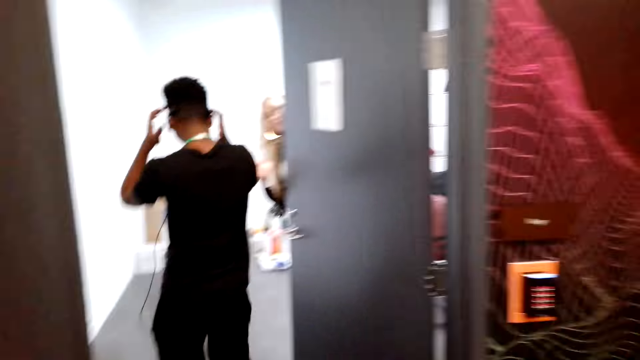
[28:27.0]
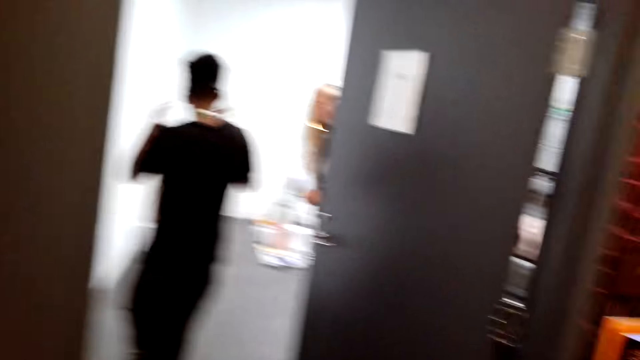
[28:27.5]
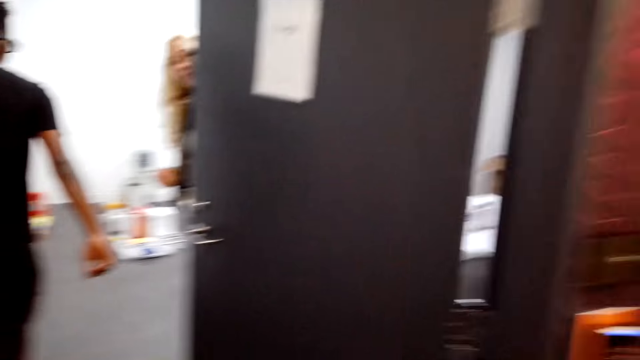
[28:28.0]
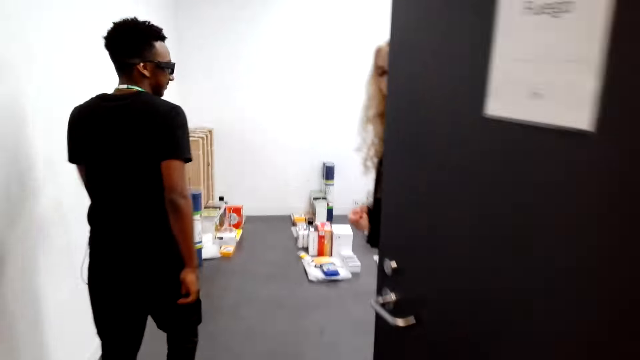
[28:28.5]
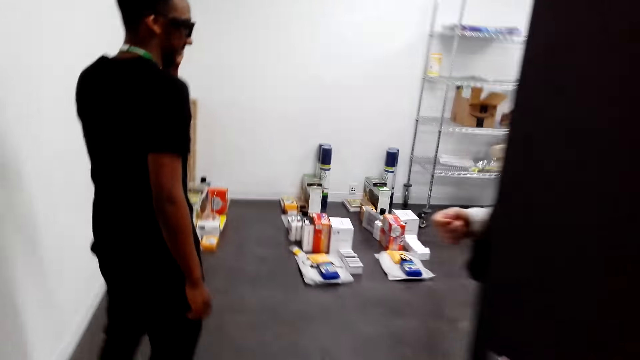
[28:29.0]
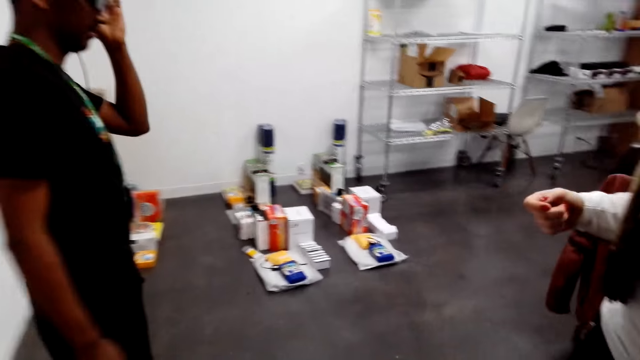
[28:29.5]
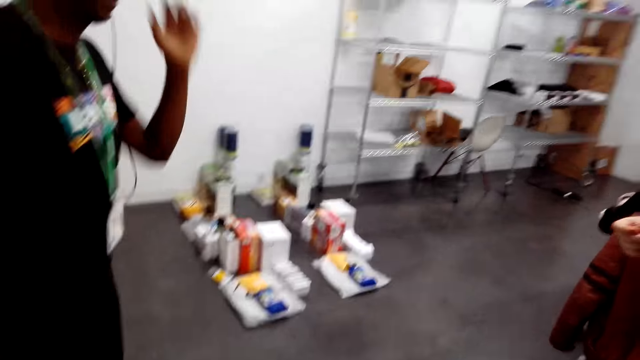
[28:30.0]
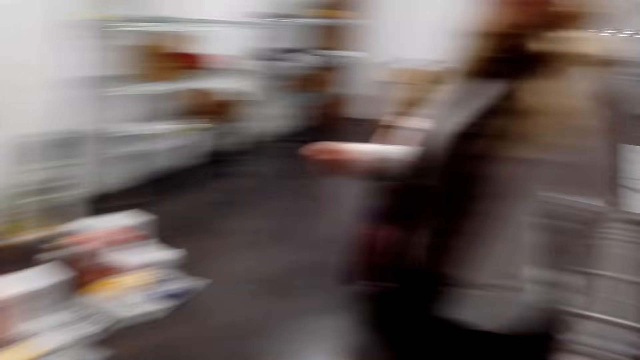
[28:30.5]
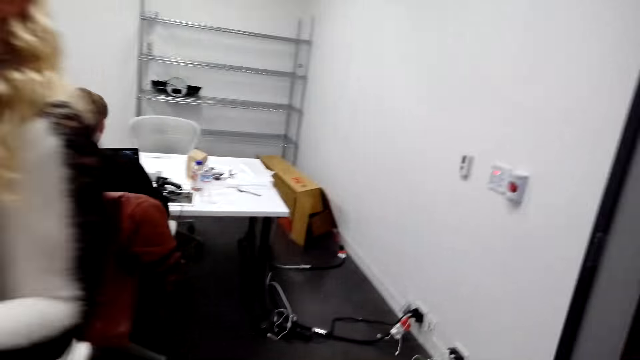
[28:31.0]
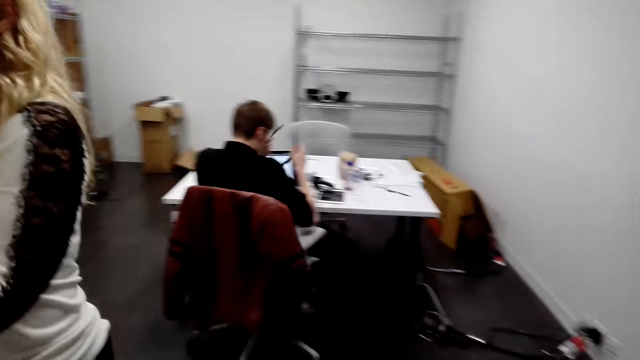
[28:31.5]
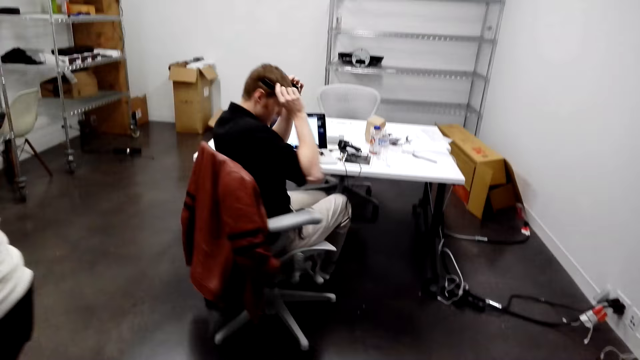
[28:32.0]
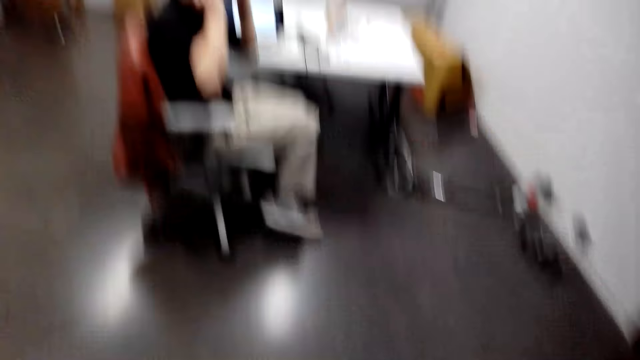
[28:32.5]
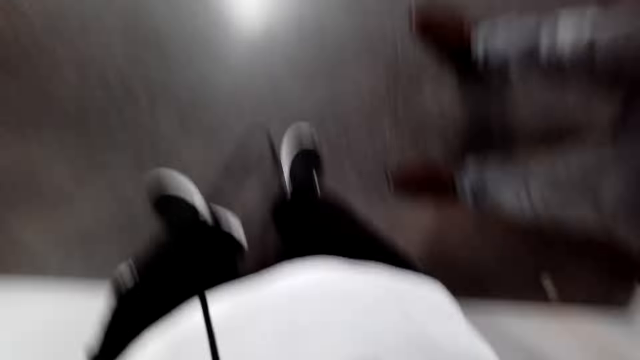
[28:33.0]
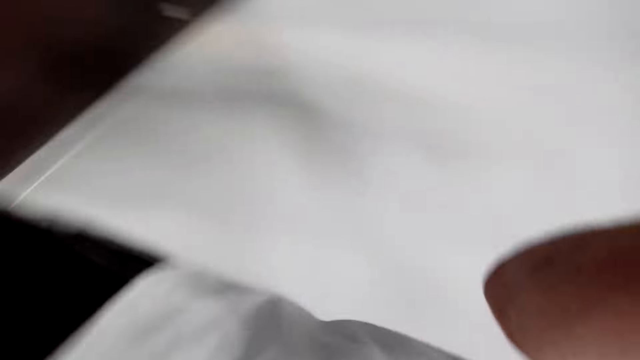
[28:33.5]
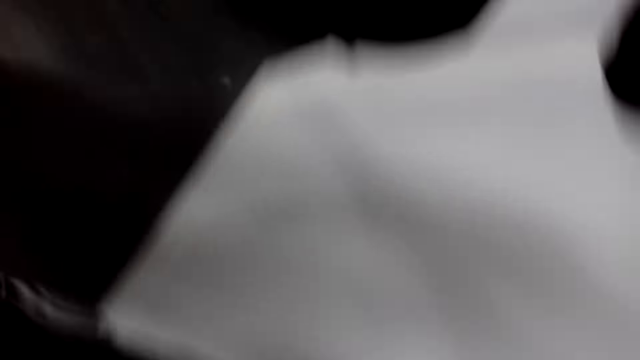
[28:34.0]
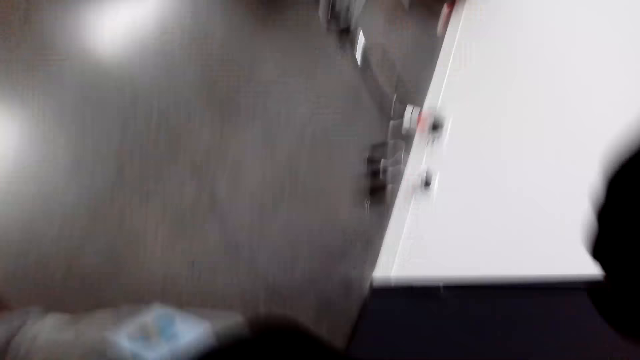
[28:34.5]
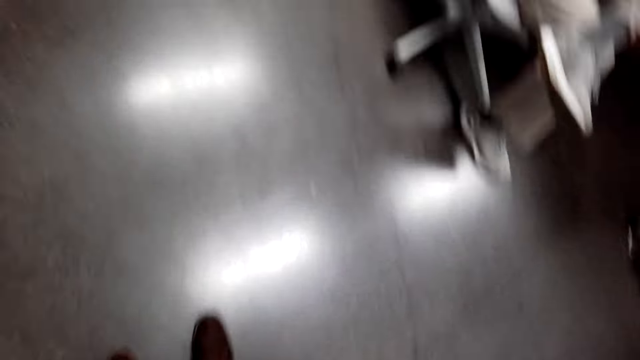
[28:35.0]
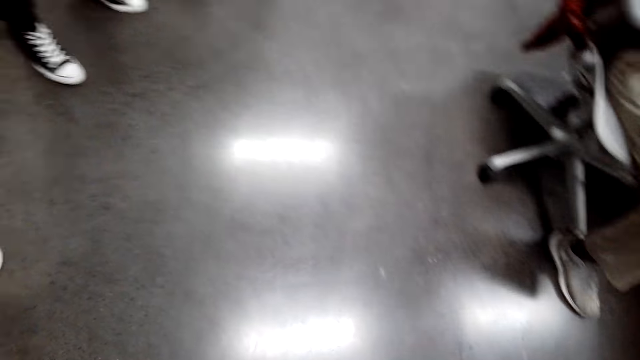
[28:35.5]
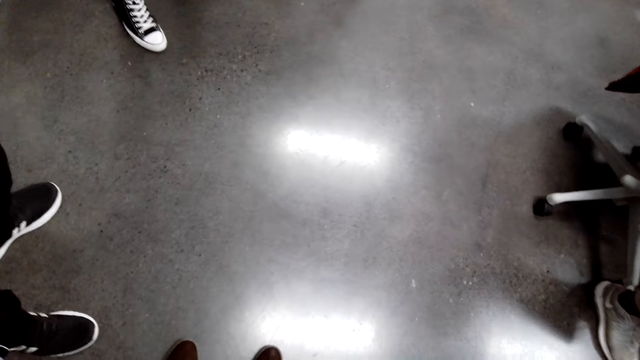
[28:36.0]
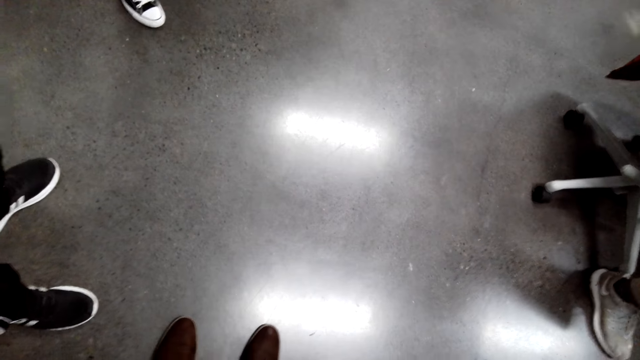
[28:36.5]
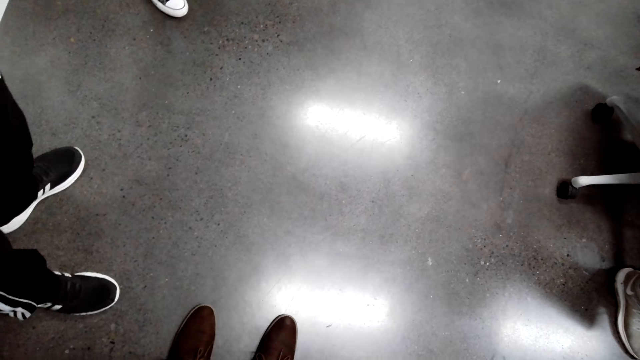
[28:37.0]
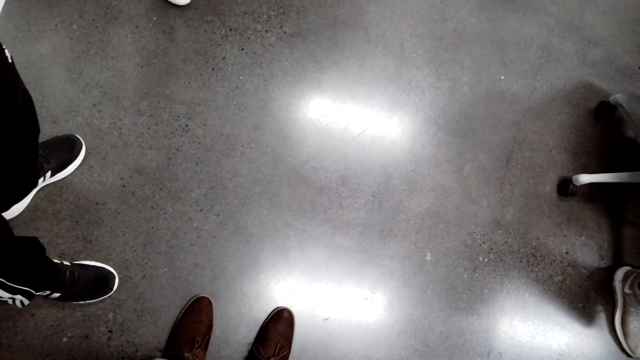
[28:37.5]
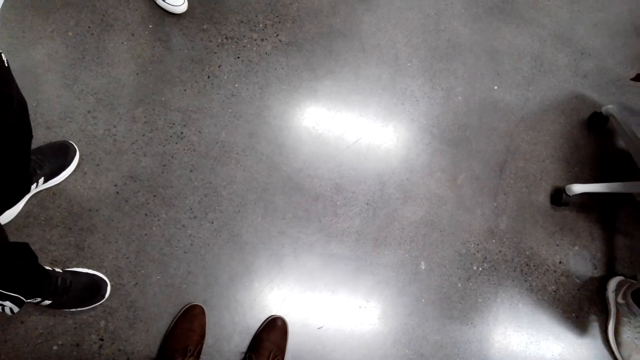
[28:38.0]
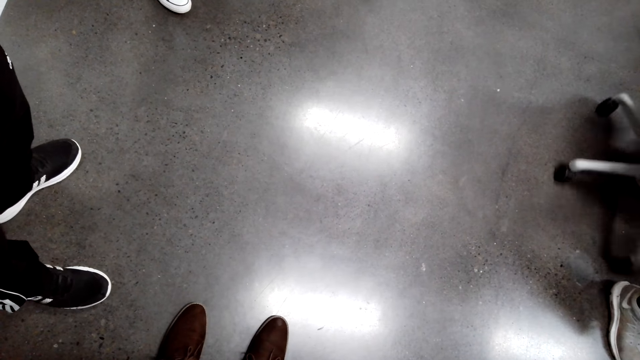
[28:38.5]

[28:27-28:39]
A man moves around. Another man moves around. A woman opens the door. Another woman moves around. A third man moves around with the chairs and wears the eye glasses. The camera wearer looks around.
